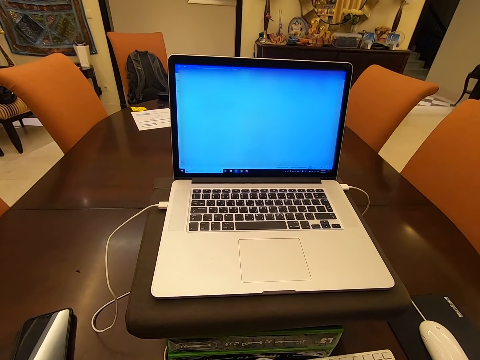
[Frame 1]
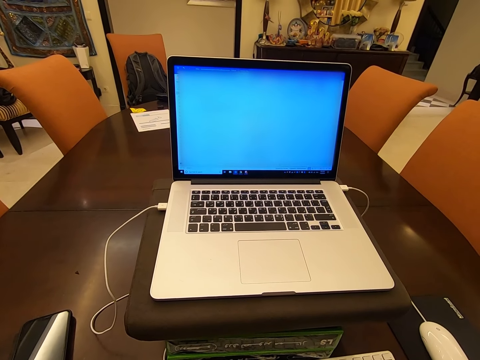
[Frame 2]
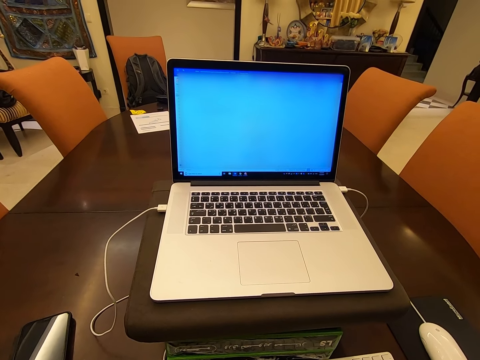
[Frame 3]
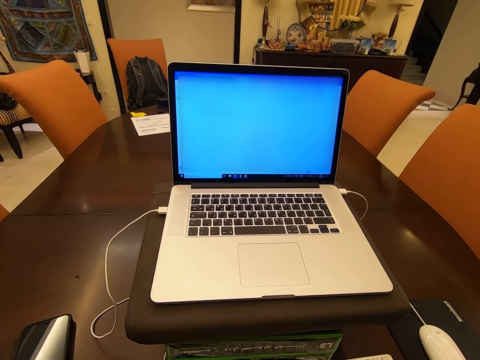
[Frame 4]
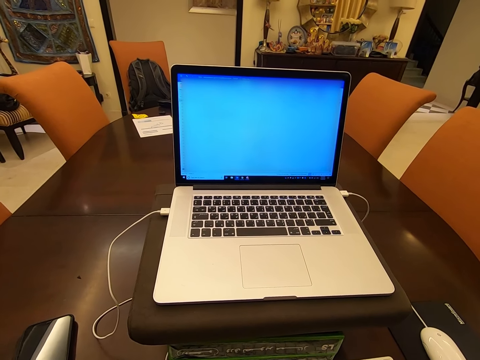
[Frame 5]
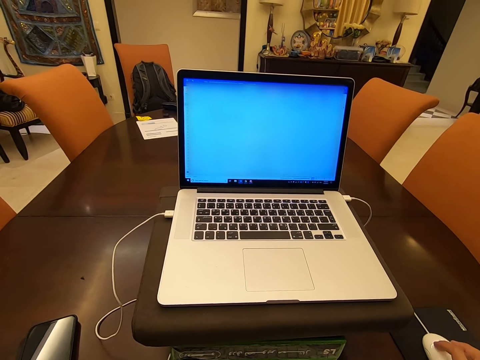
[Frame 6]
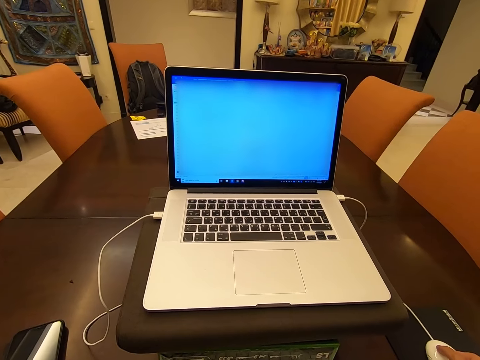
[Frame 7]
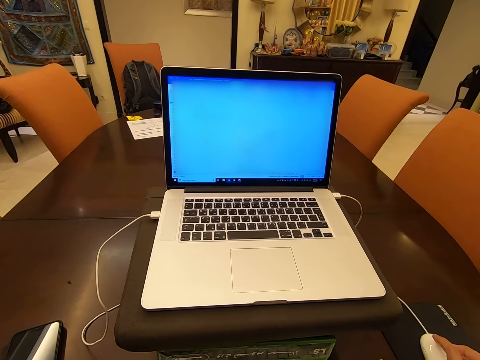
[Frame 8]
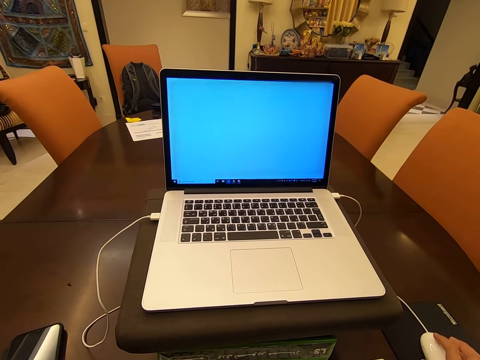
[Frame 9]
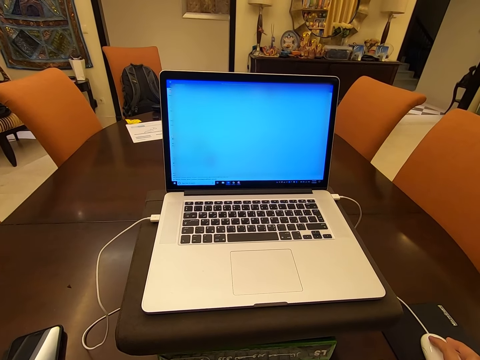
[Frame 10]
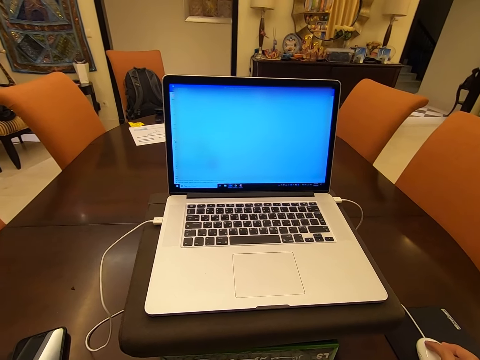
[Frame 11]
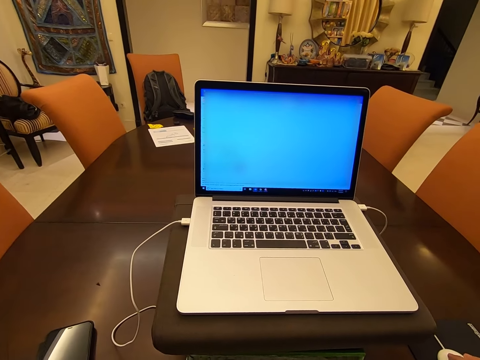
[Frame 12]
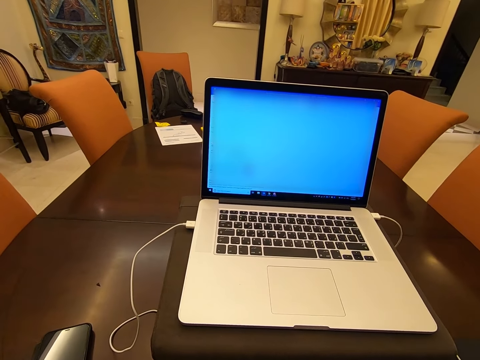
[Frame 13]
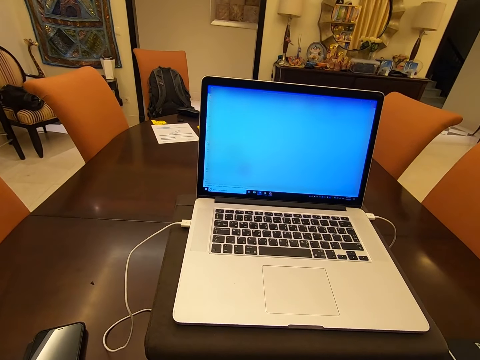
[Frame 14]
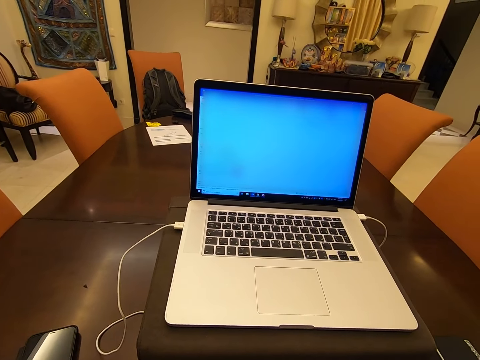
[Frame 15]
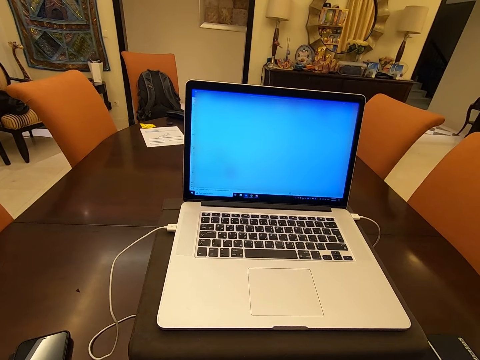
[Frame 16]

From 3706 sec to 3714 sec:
The camera wearer operates the computer.

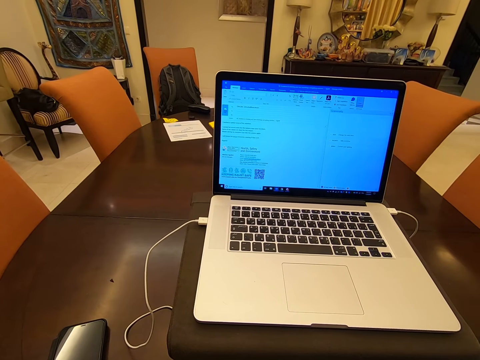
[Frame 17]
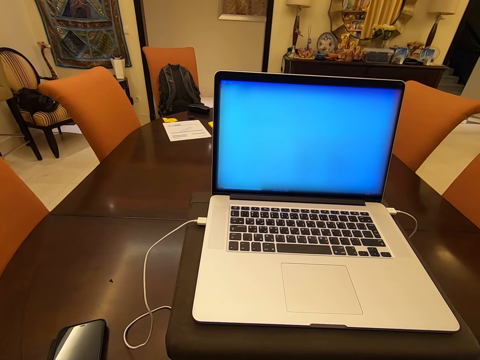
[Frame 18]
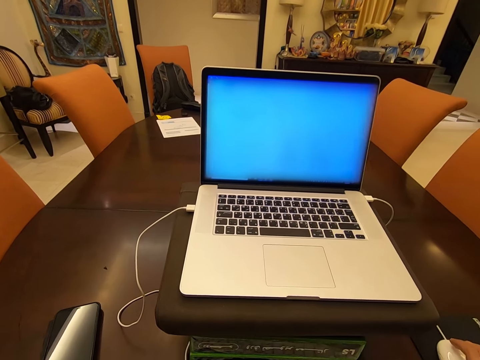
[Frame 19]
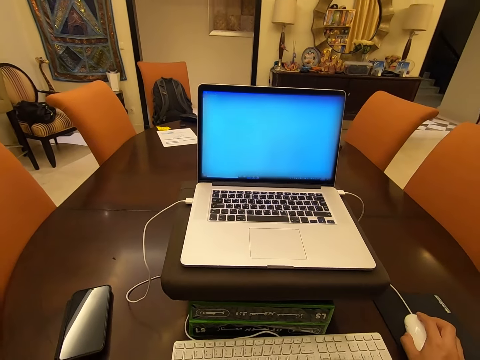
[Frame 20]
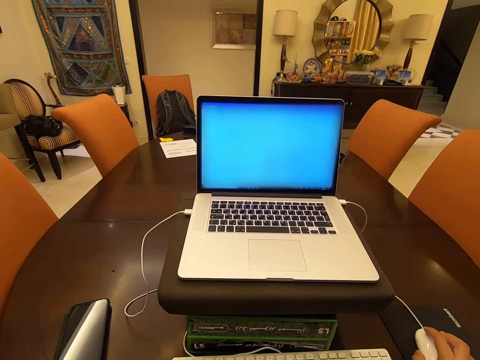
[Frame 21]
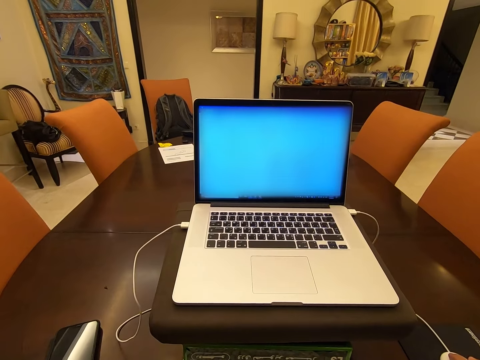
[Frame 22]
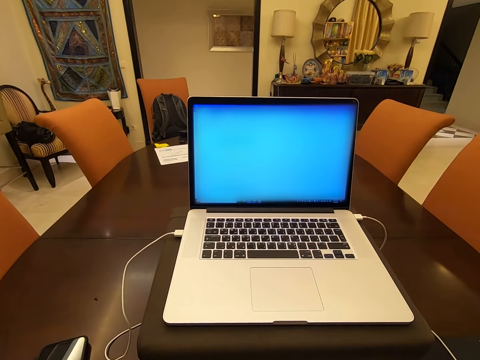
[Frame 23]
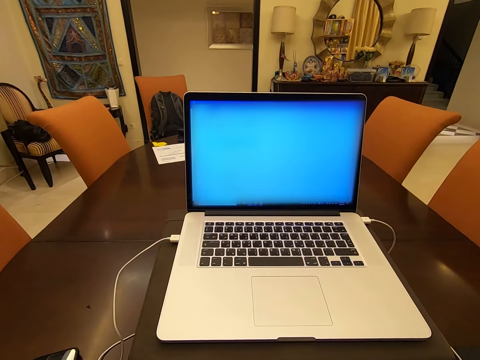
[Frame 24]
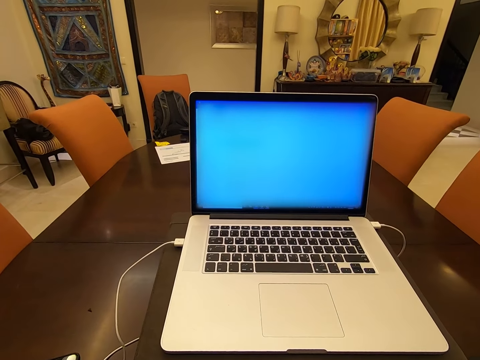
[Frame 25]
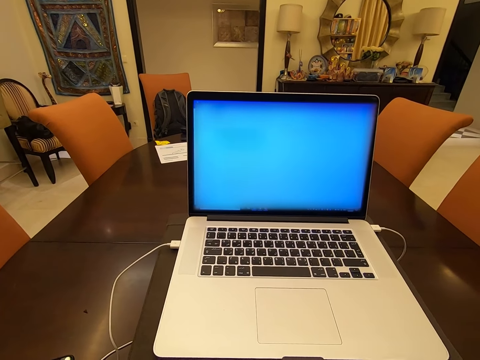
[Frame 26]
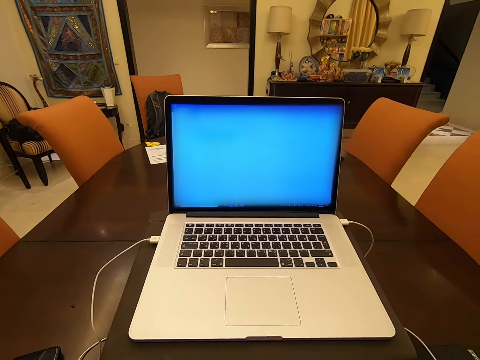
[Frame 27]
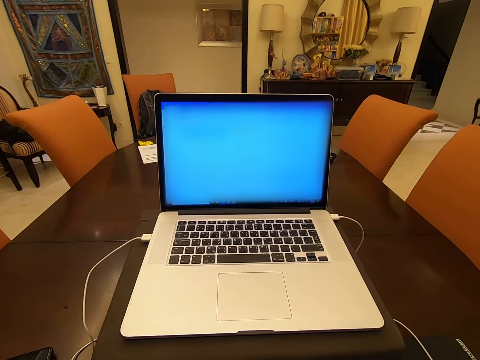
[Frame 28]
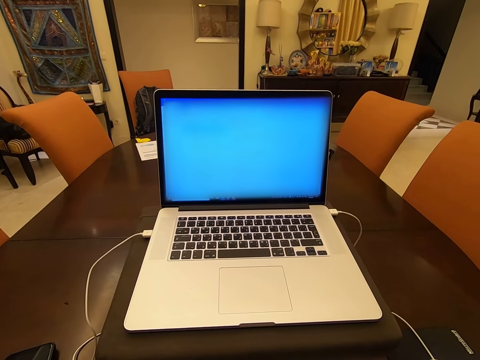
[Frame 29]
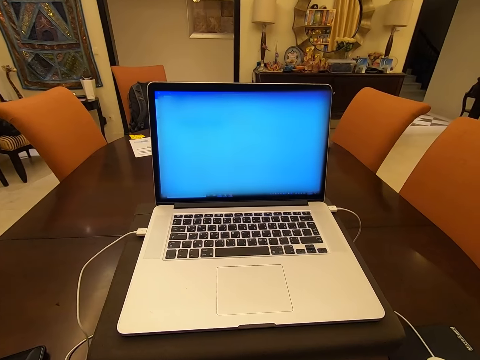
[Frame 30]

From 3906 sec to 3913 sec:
The camera wearer touches the mouse.
